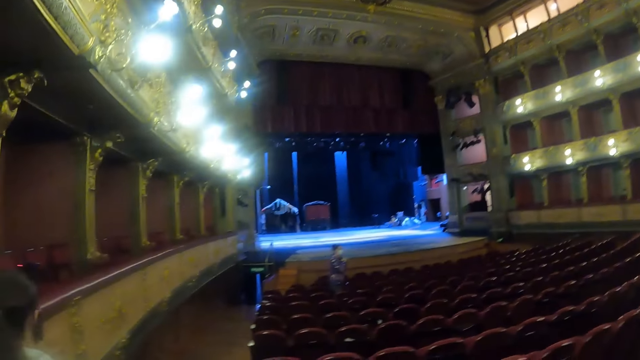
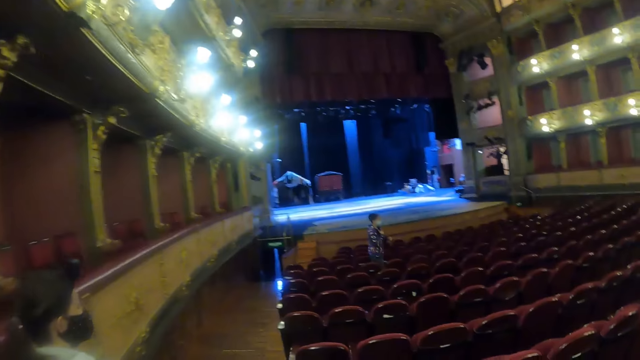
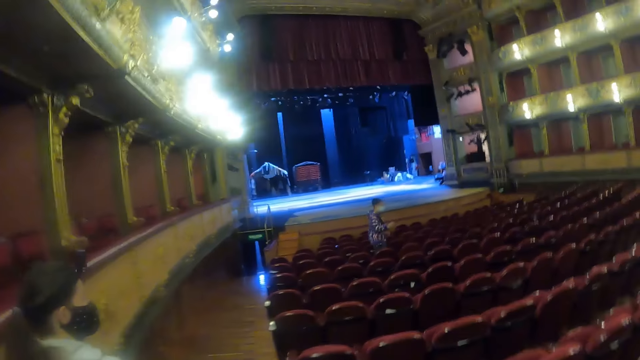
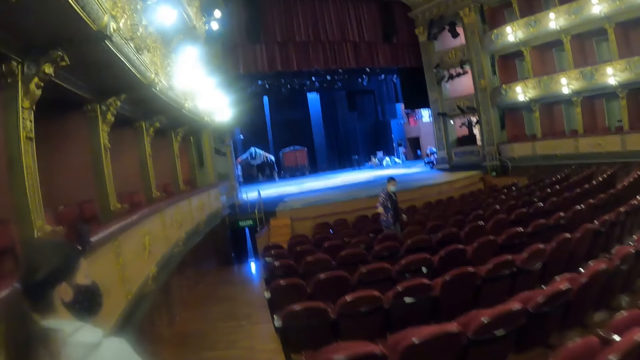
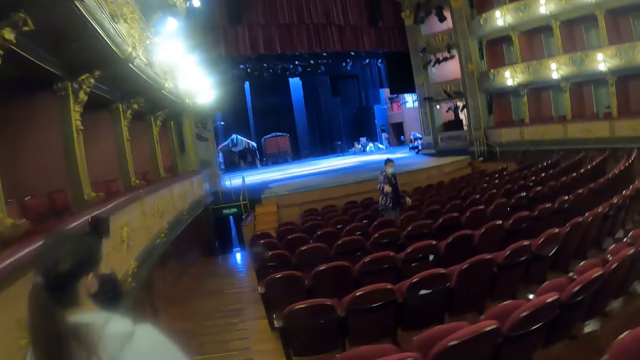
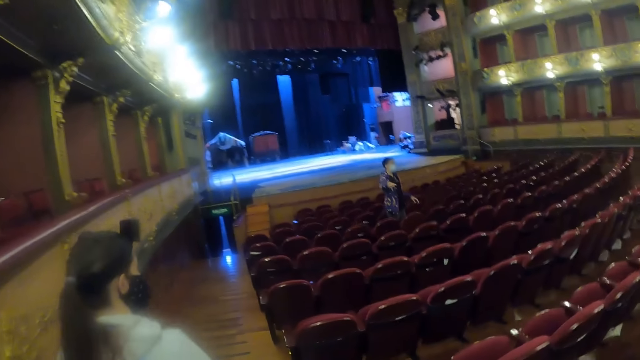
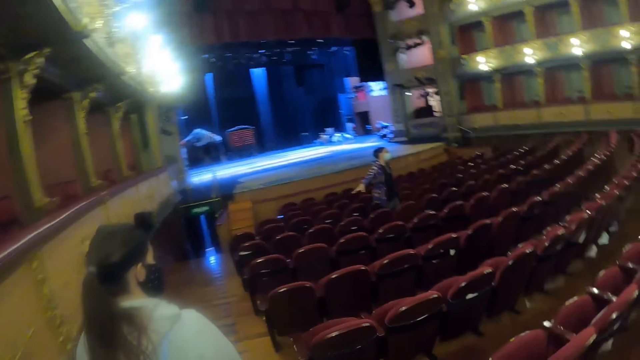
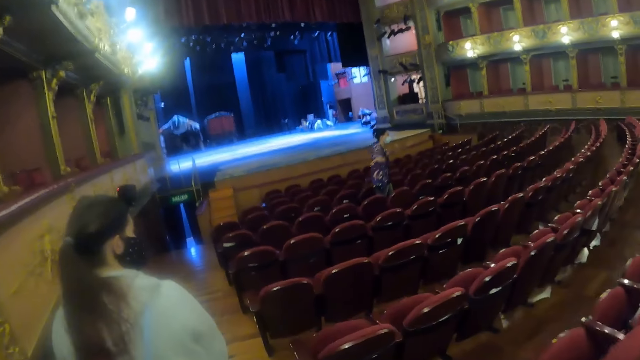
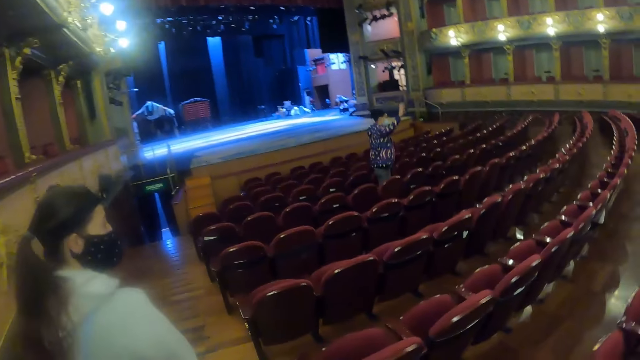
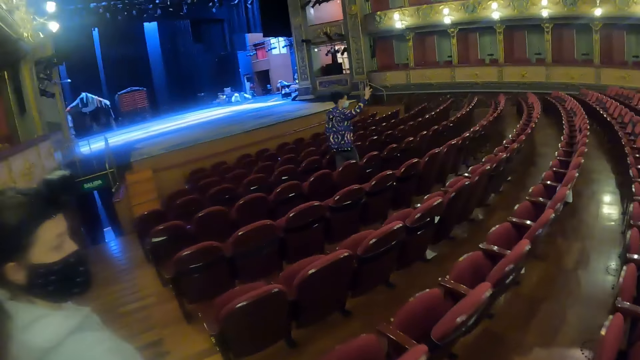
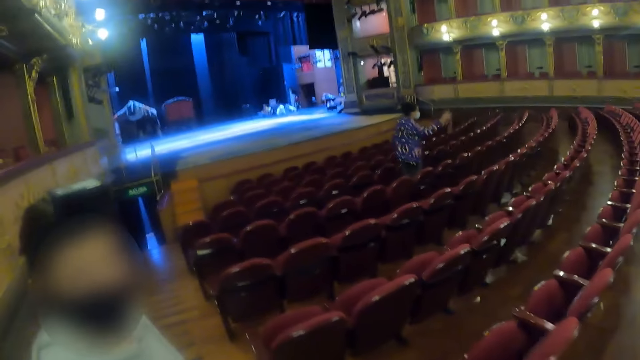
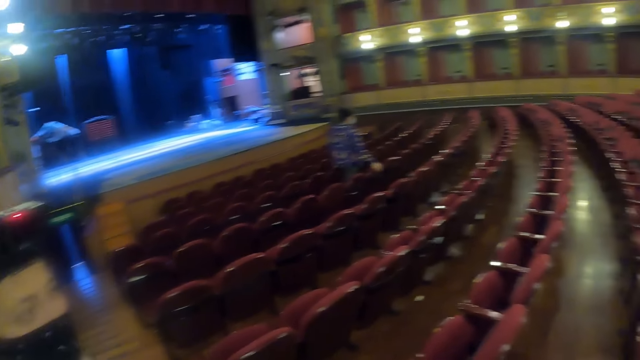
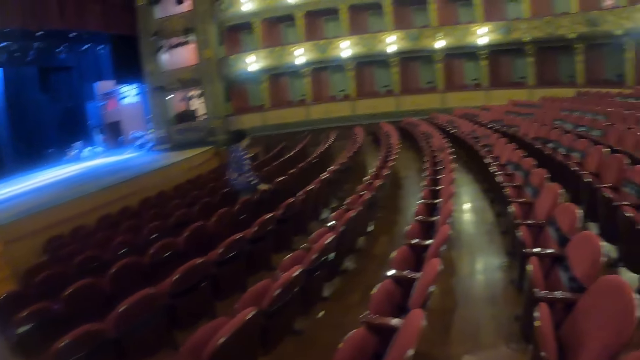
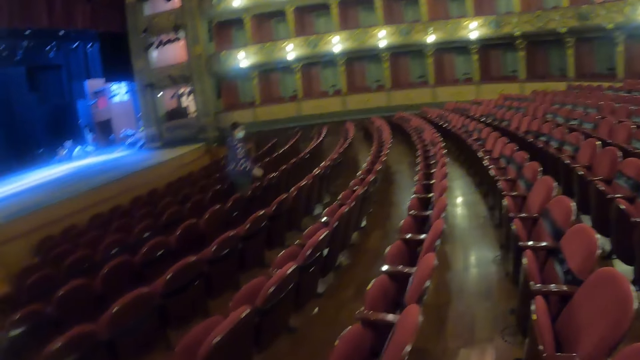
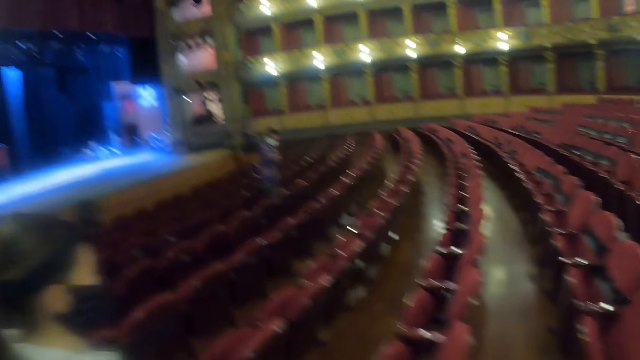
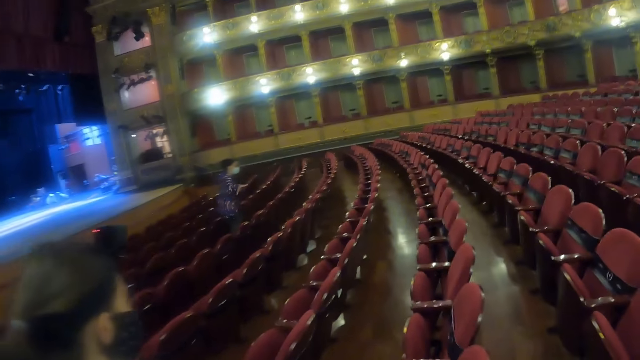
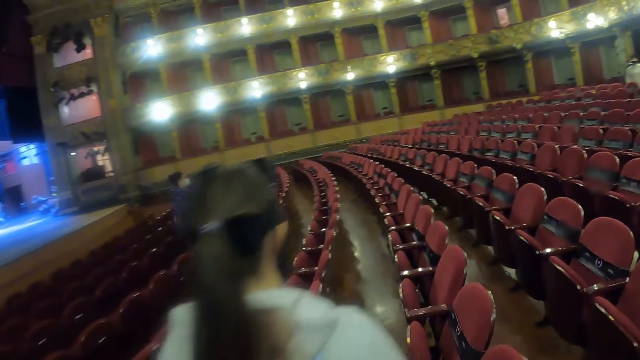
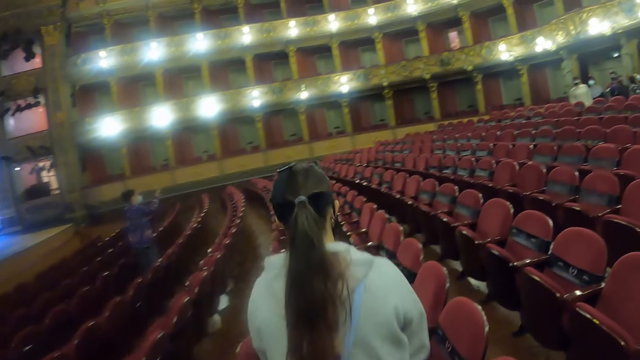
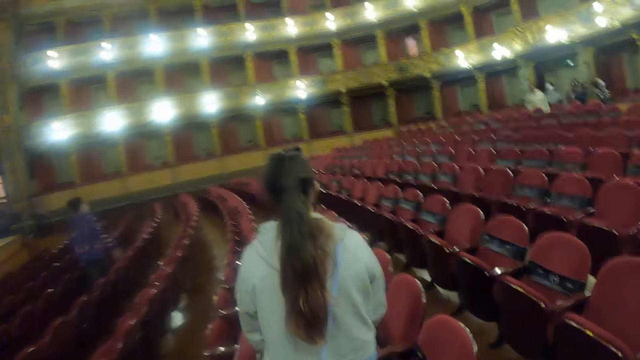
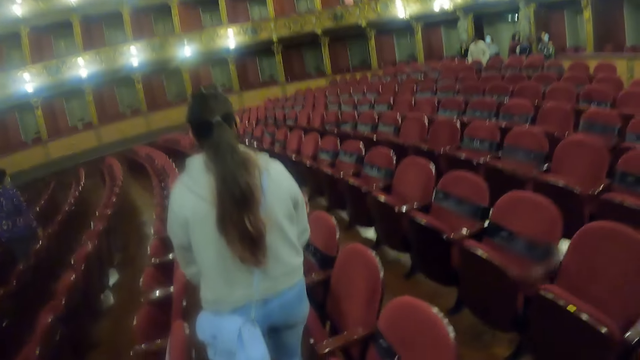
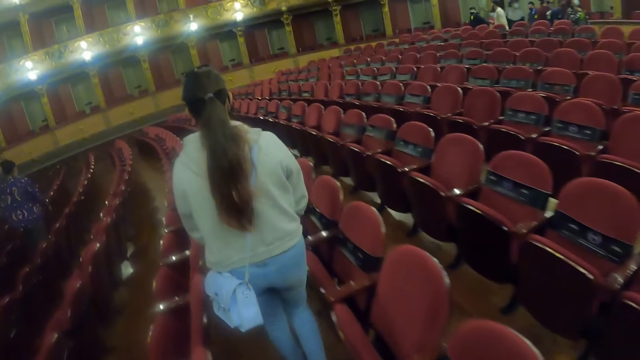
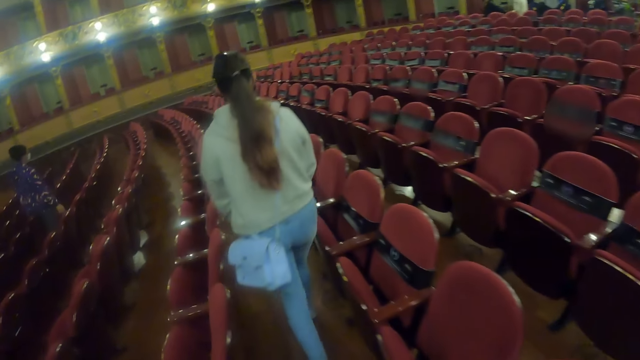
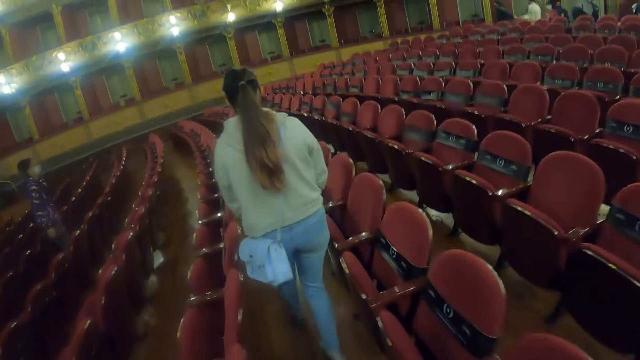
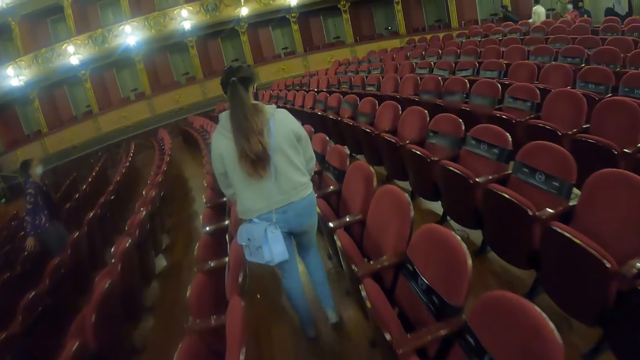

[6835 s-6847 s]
A woman points at the seats in the room.

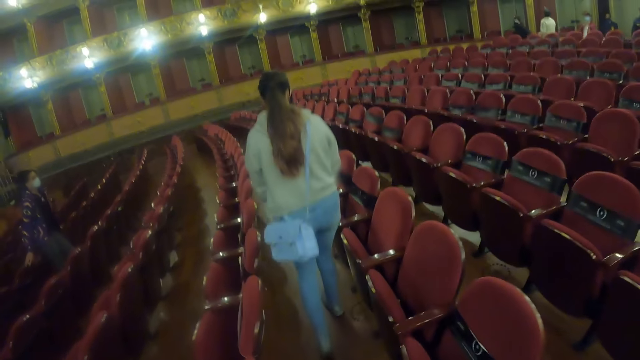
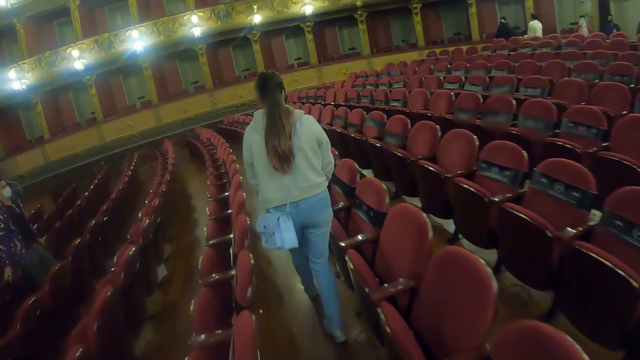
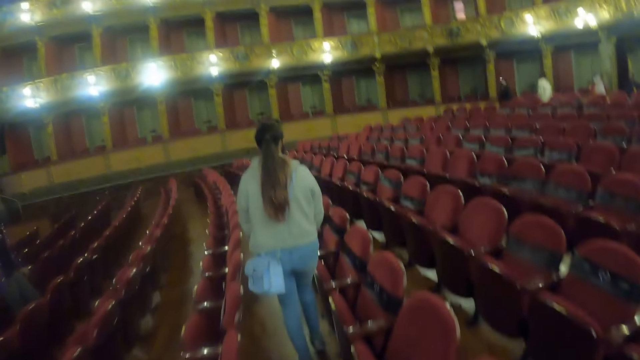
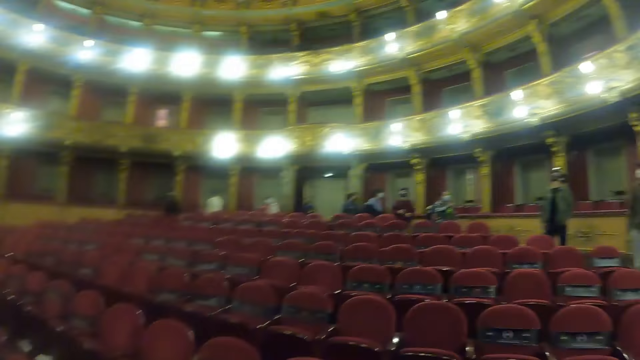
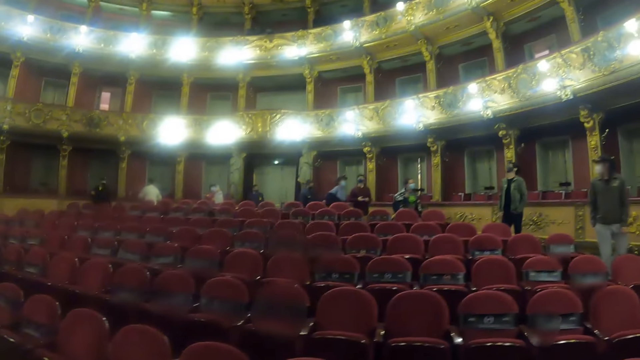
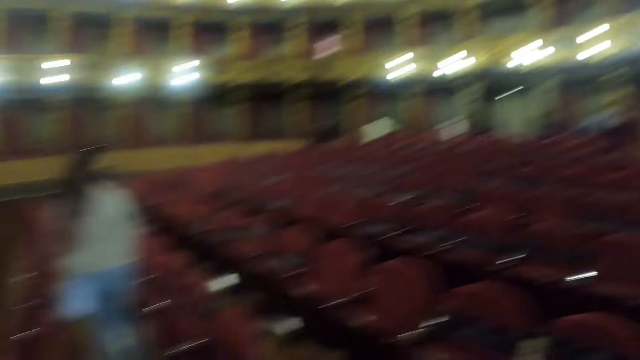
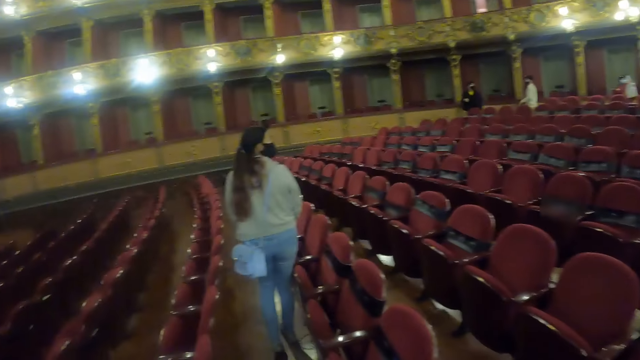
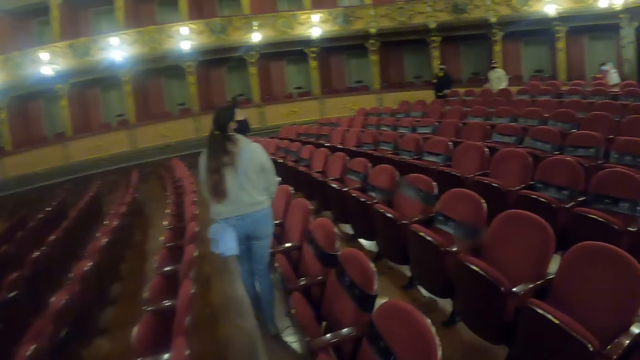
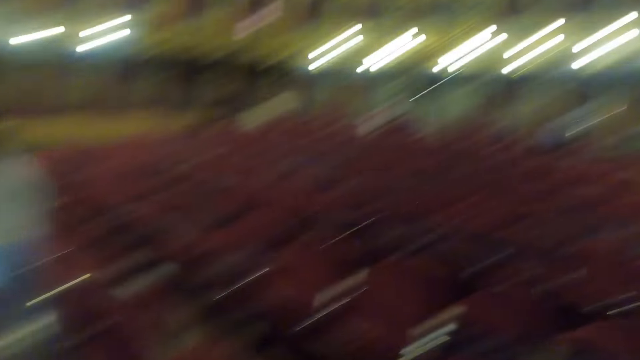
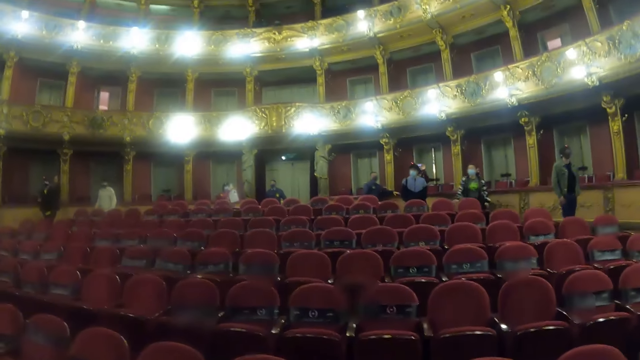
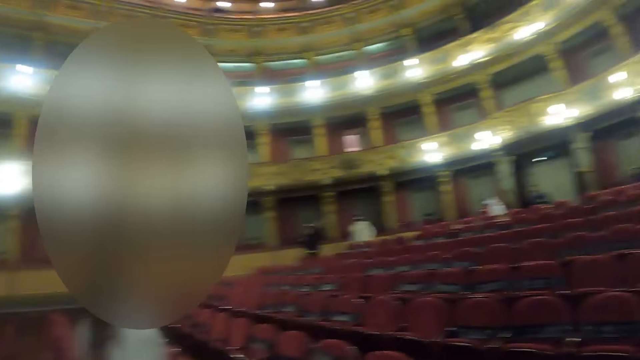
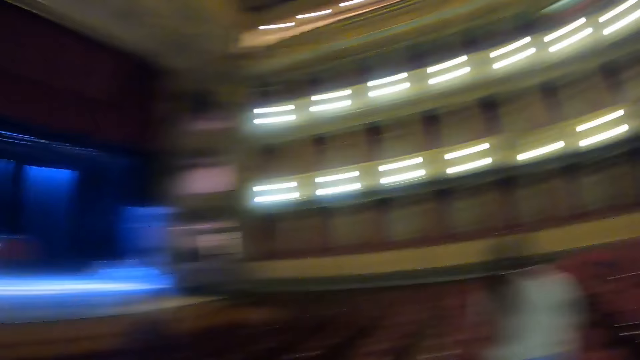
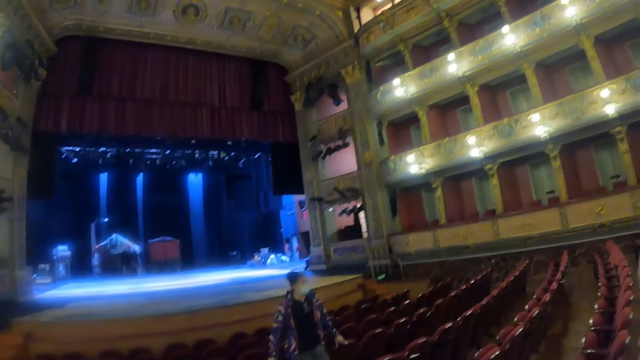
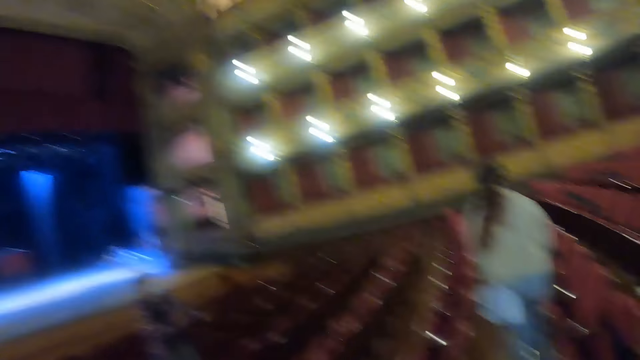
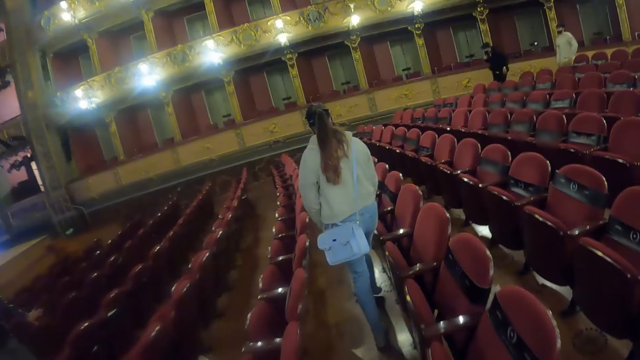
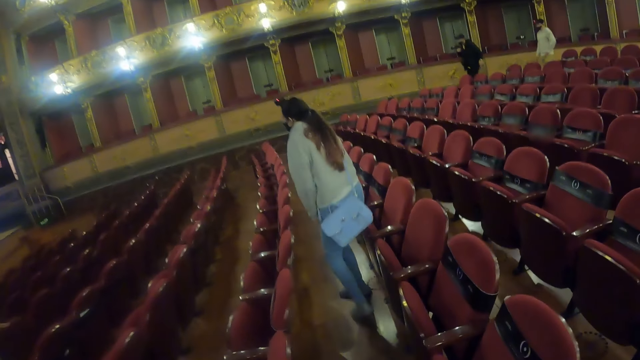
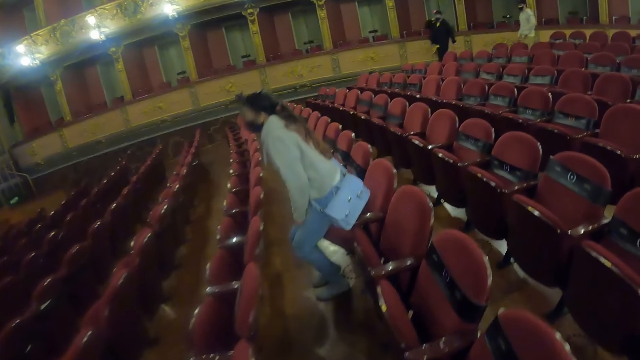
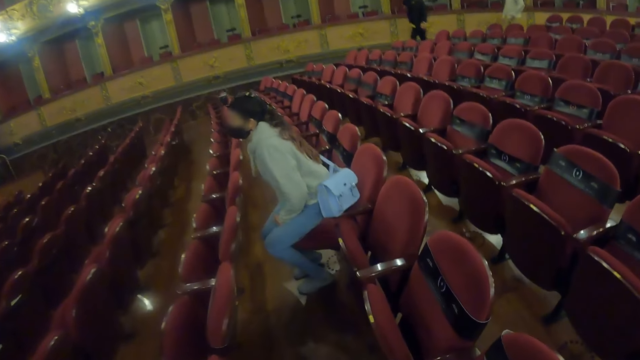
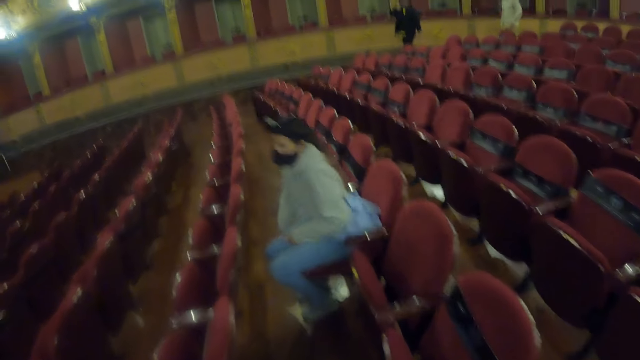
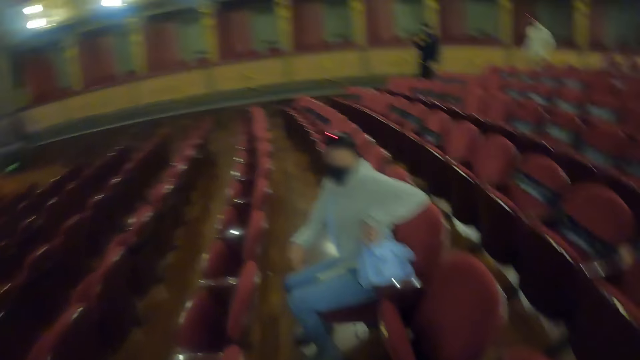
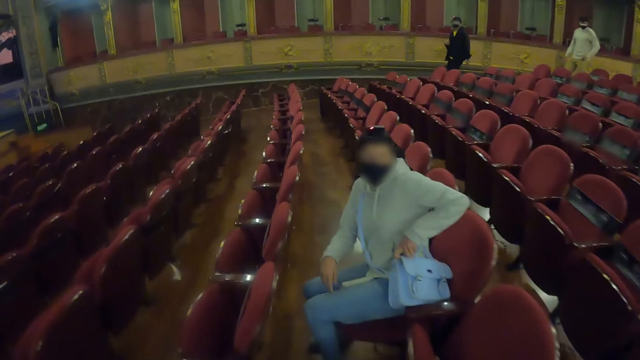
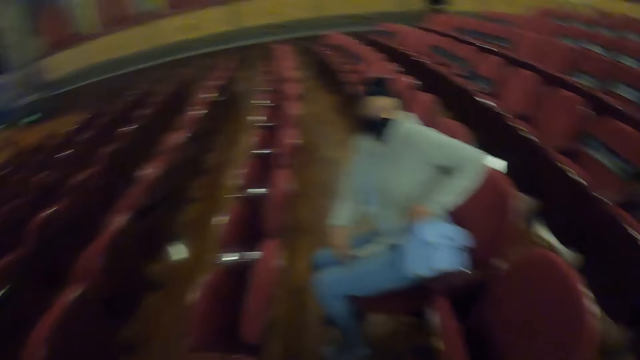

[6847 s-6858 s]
The camera wearer looks around the room. A woman sits on the chair.
